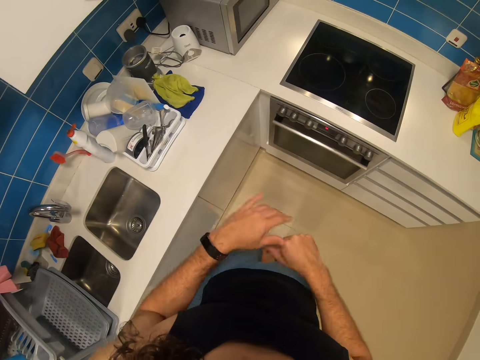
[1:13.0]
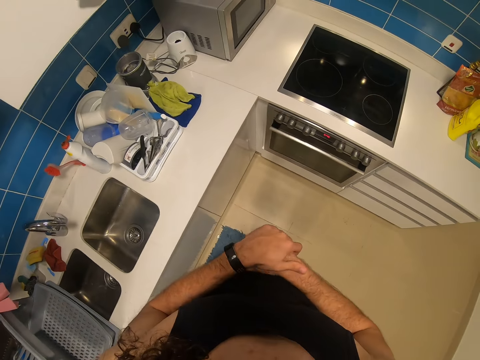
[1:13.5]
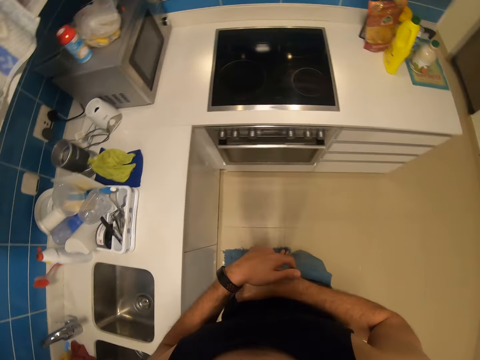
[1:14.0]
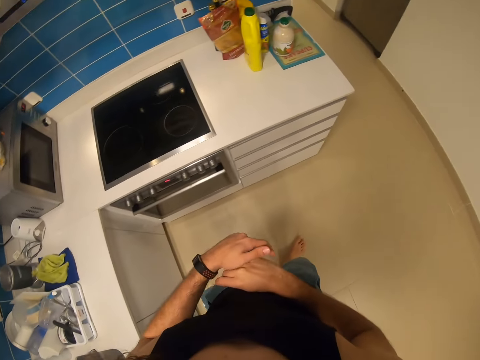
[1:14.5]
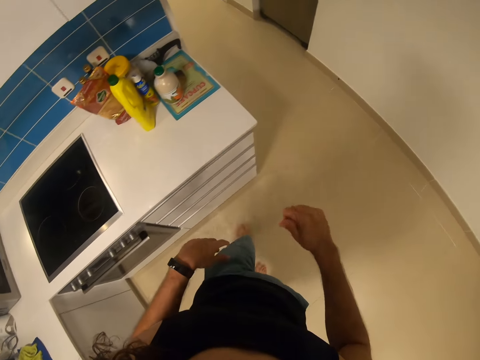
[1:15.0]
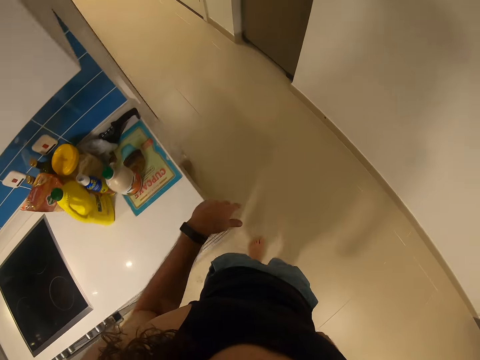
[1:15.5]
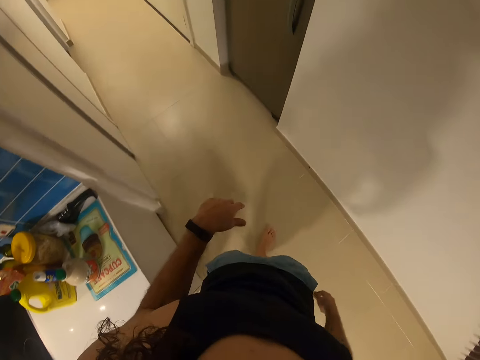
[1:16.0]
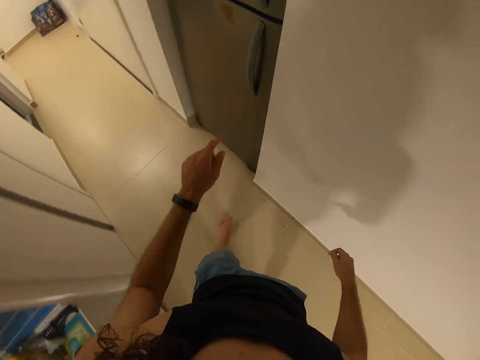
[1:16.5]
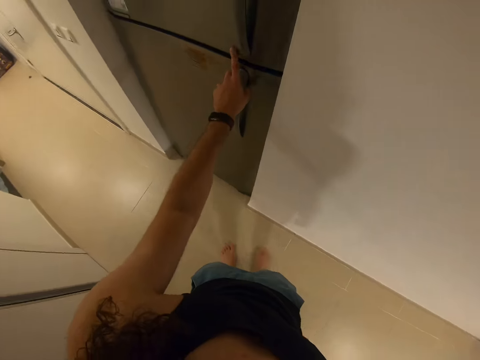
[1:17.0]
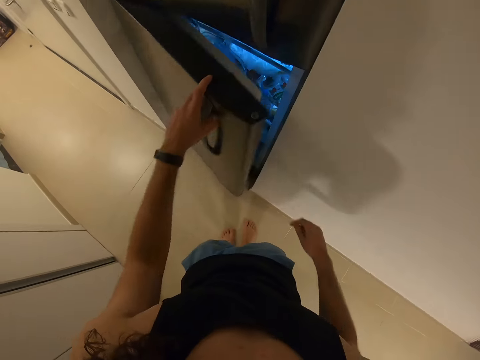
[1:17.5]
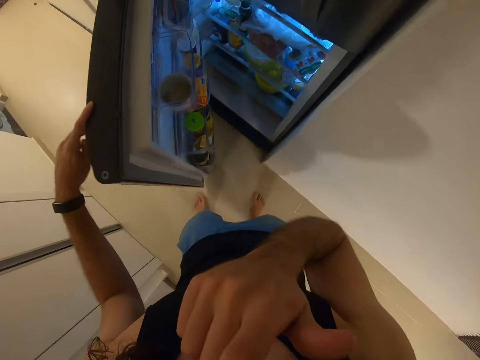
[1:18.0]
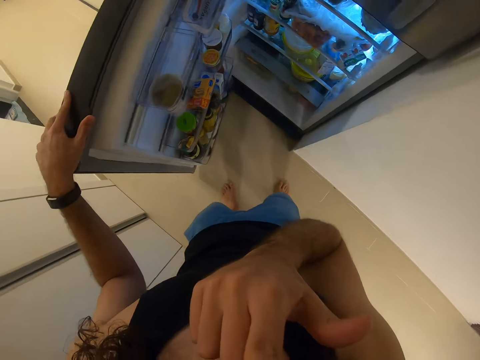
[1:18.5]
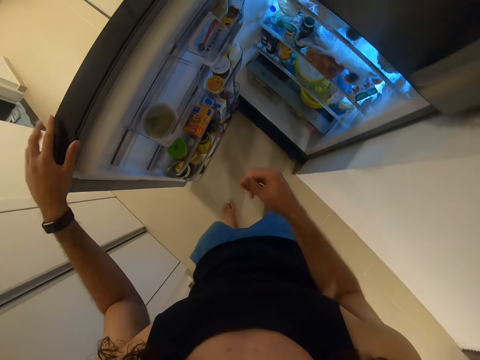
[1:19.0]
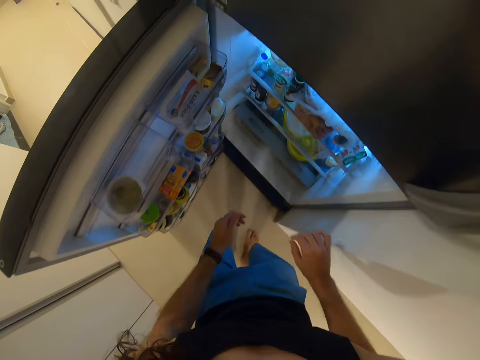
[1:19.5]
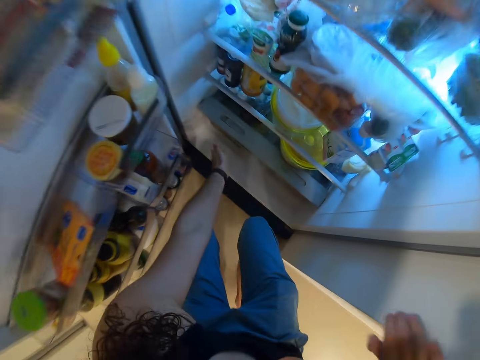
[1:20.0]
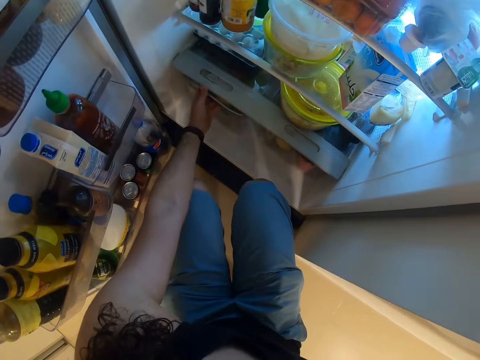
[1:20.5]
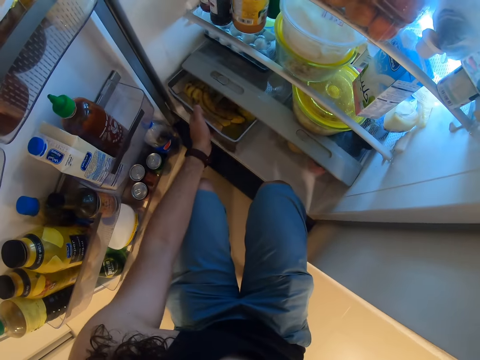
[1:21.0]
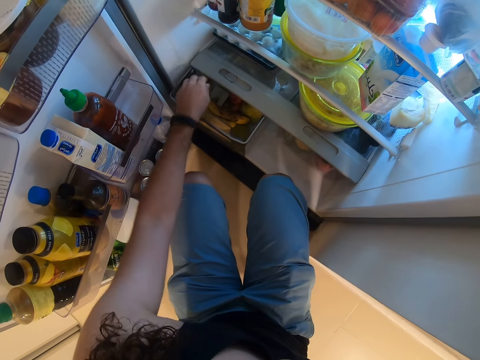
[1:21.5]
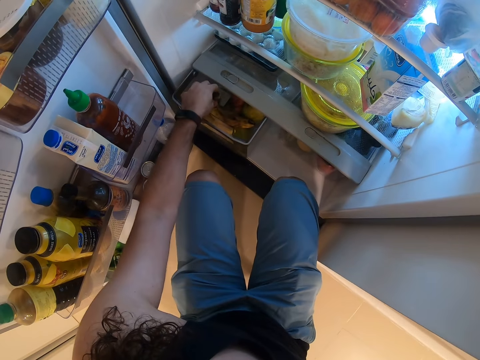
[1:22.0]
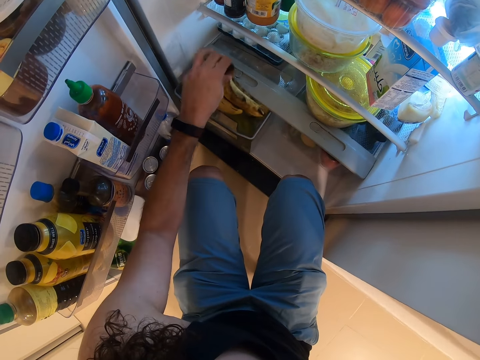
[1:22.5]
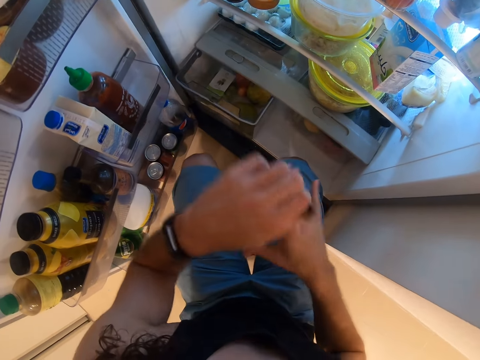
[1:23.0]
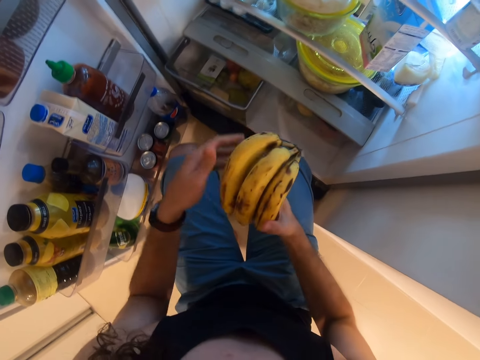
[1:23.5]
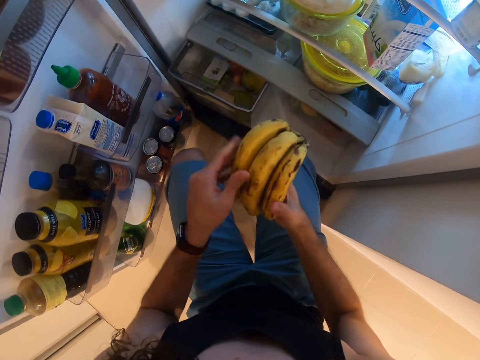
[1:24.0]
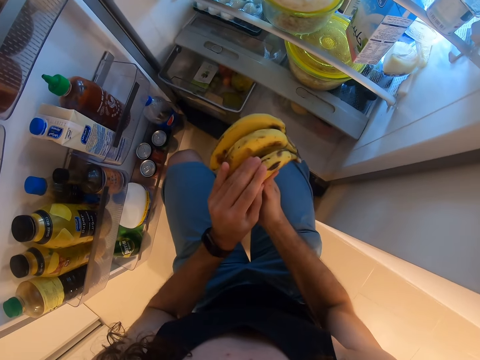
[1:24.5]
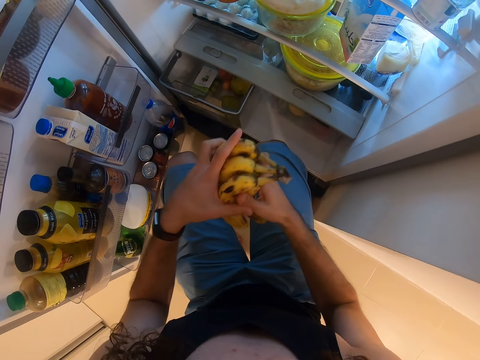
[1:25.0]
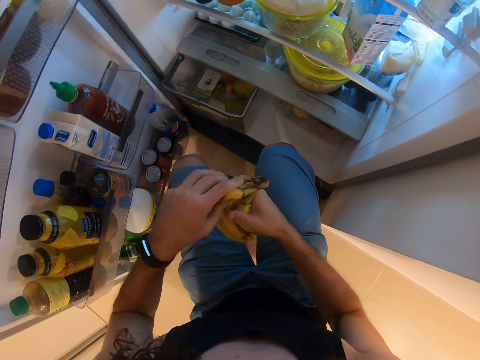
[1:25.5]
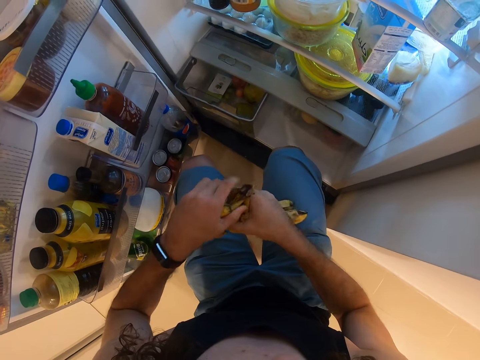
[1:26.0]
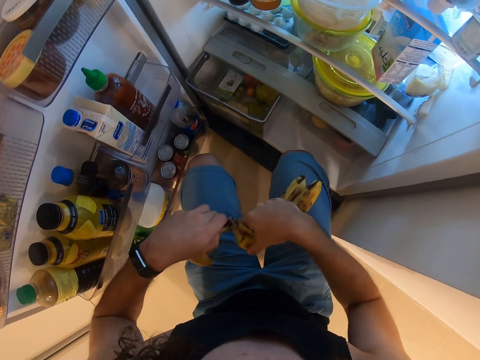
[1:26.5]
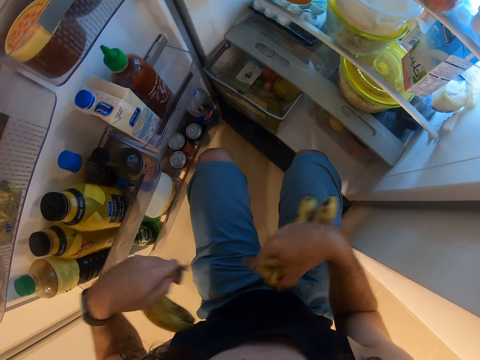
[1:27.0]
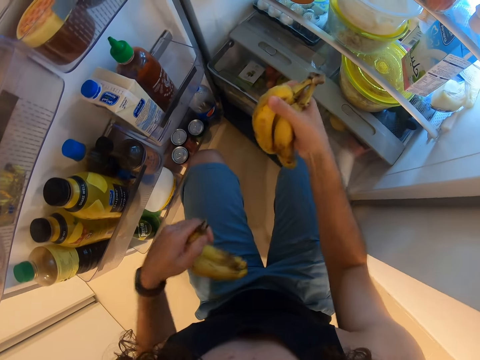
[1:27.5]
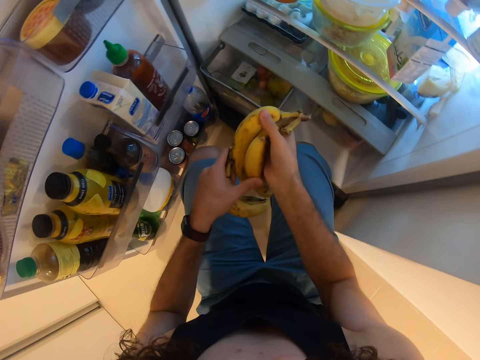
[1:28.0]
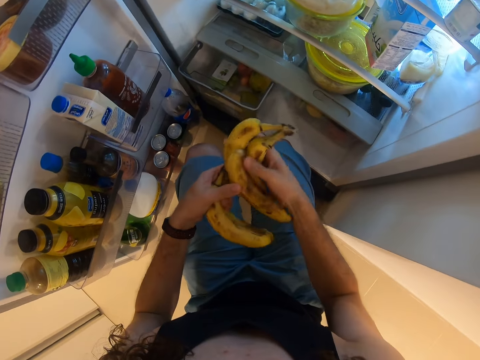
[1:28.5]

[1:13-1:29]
The camera wearer walks around. They open the fridge. They touch the nose. They pull the fridge organizer. They pick bananas from the fridge. They remove two bananas. They break the bananas from the bunch.

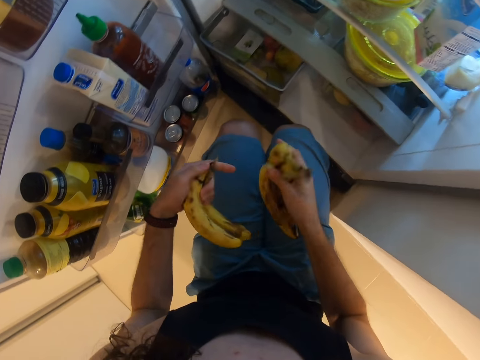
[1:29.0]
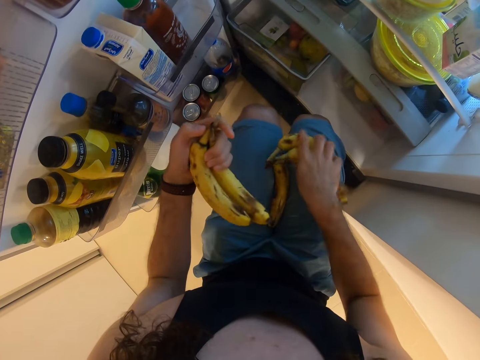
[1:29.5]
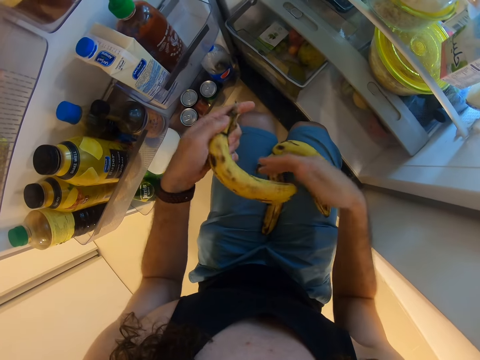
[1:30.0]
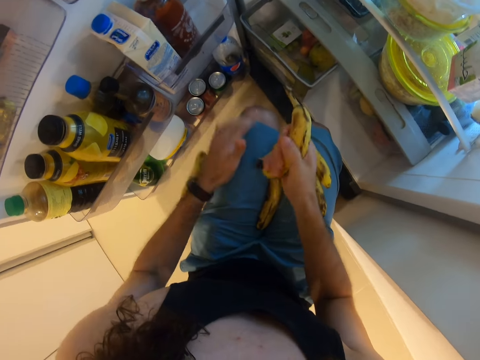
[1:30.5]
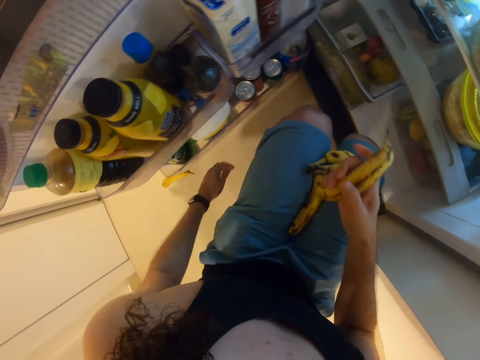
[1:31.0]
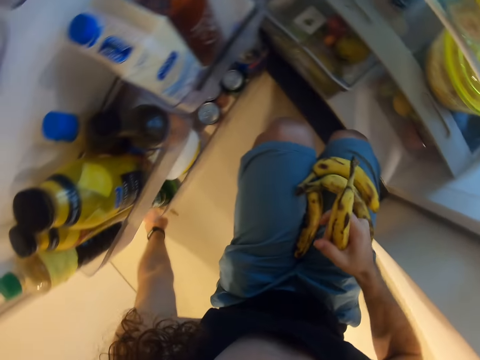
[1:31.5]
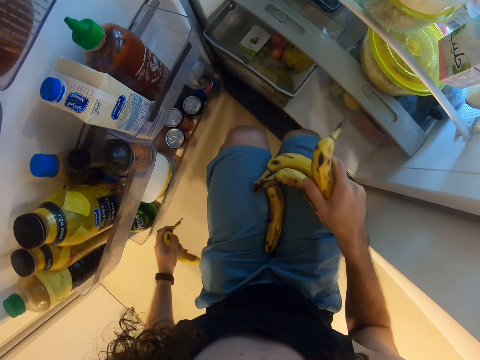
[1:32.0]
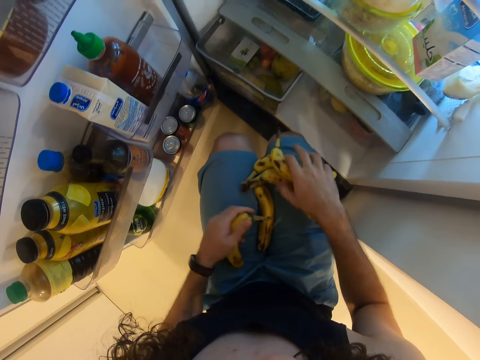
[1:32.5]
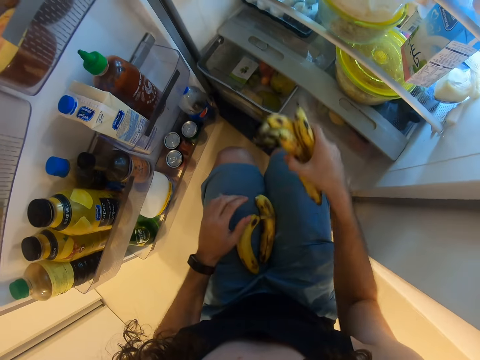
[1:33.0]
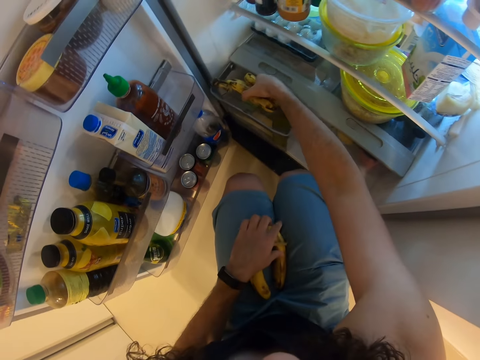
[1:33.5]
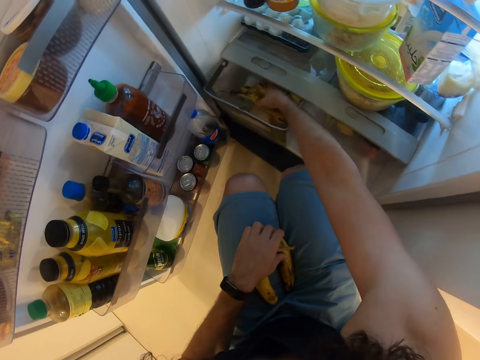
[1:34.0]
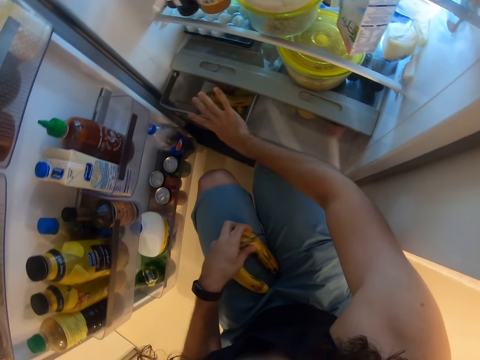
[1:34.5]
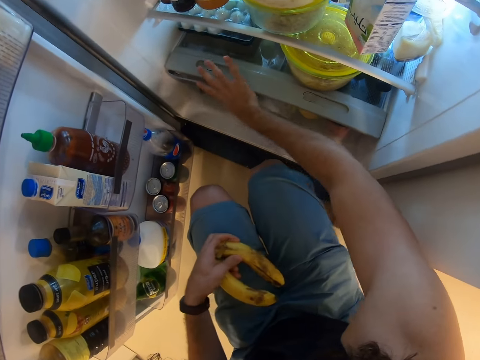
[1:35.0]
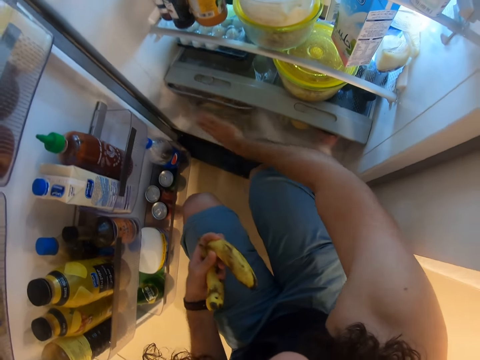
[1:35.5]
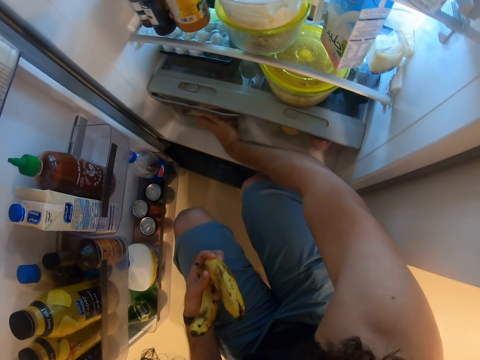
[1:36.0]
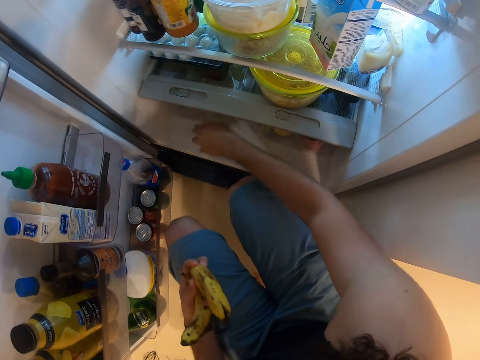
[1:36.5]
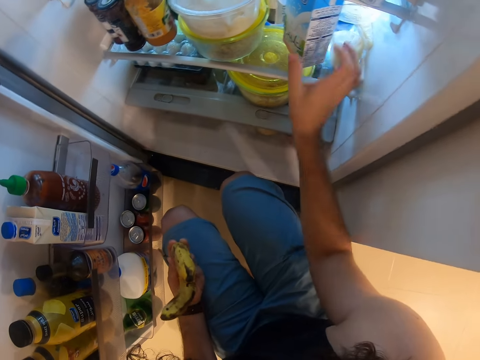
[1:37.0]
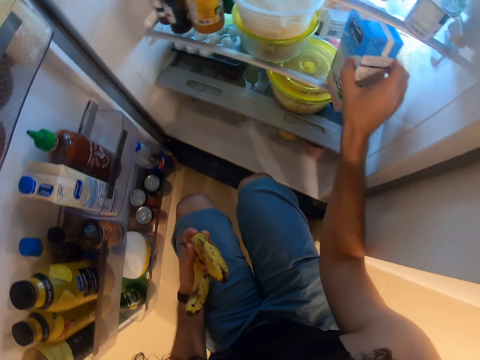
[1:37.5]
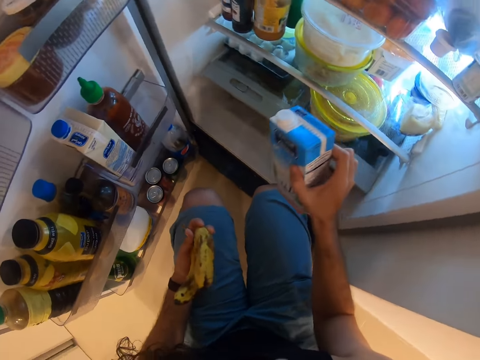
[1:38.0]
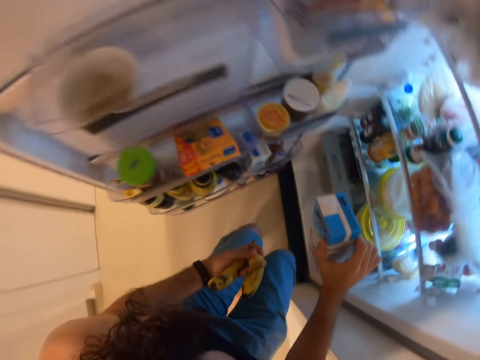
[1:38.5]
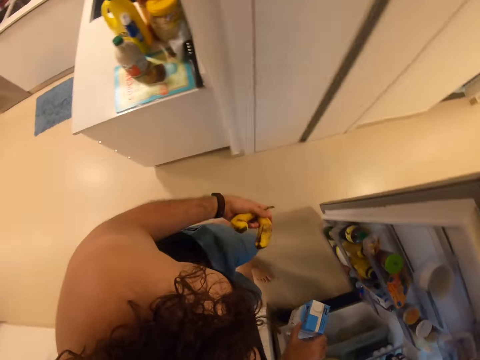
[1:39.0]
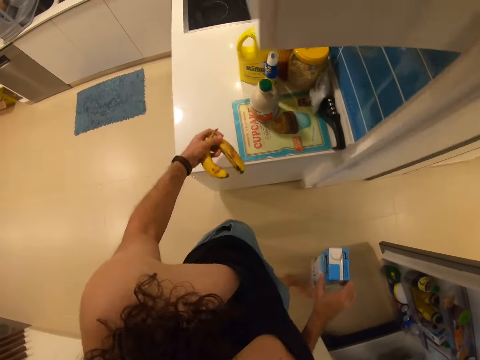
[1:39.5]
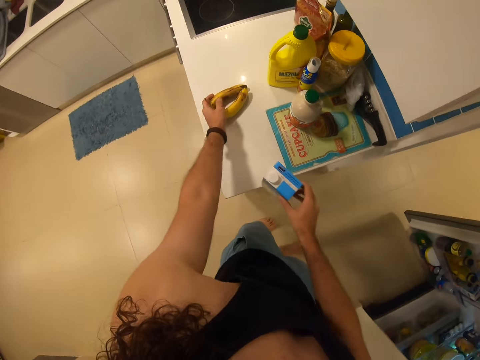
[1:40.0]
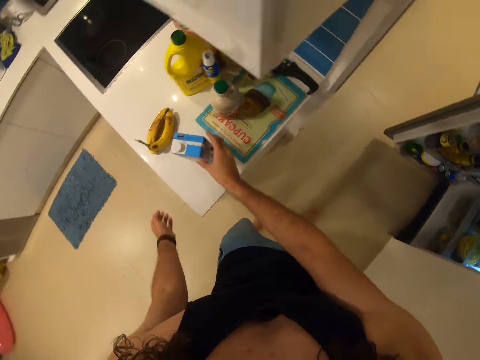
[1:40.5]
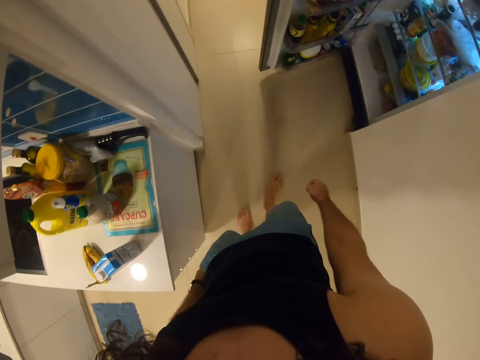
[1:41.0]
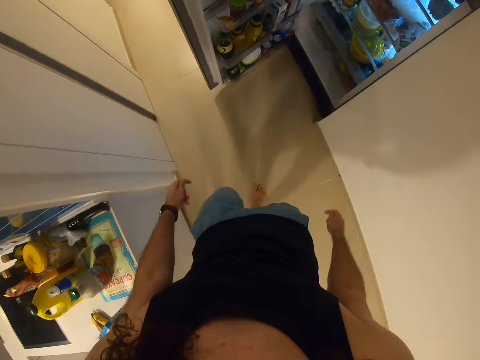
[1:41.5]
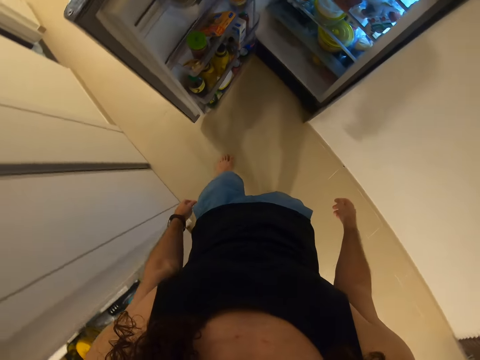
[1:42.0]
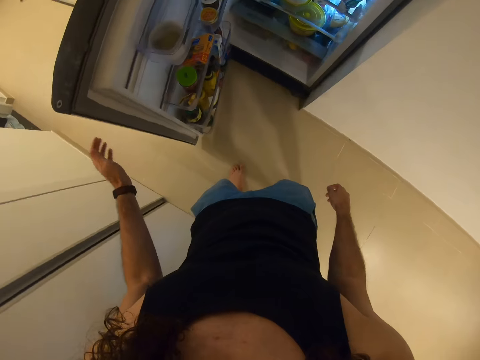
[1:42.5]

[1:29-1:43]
The camera wearer drops a banana. They pick the banana. They put the bananas in the vegetable box or fridge organizer. They push the fridge organizer. They pick milk. They put the bananas on the countertop. They put the milk on the countertop.
